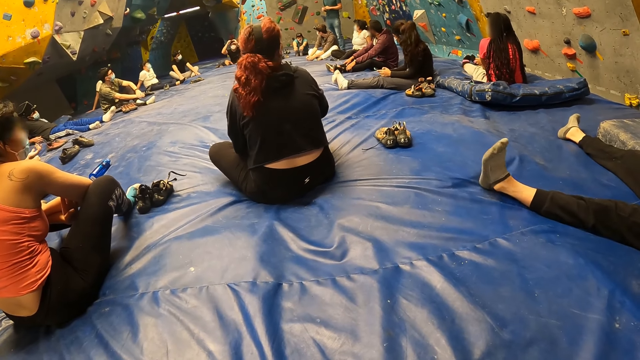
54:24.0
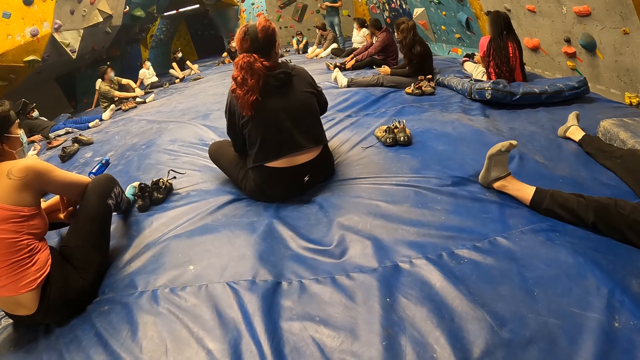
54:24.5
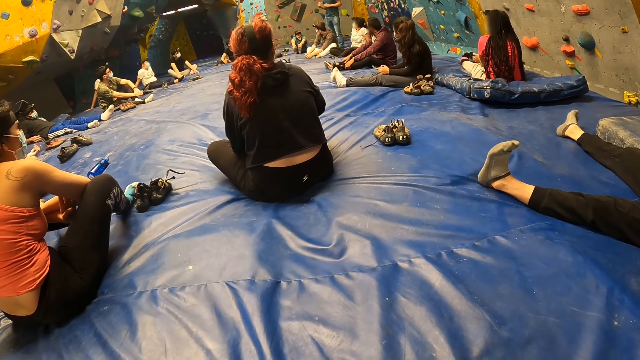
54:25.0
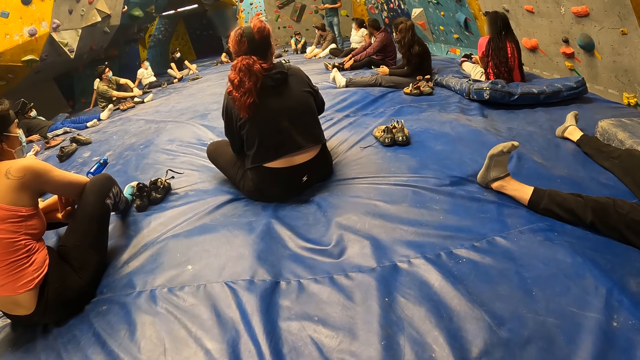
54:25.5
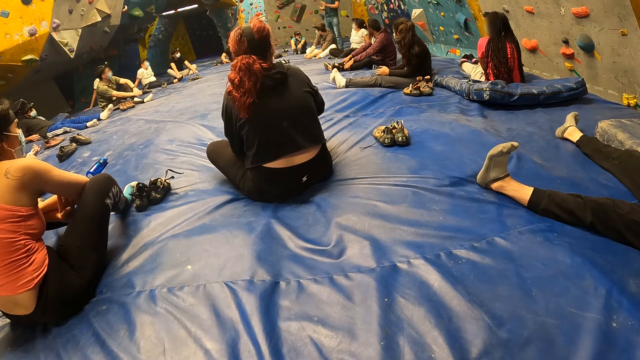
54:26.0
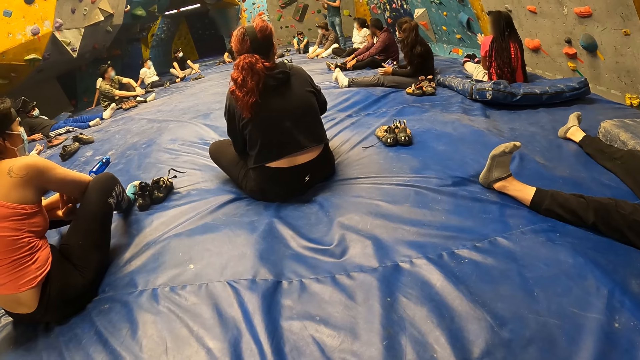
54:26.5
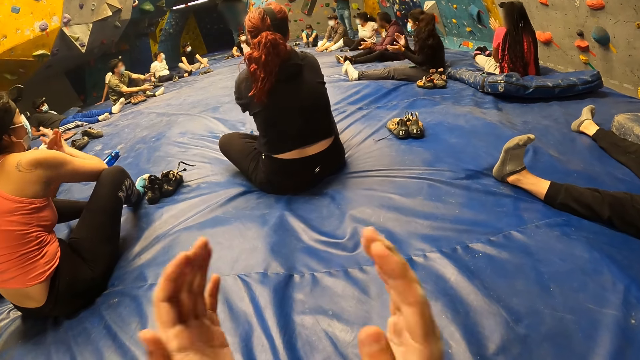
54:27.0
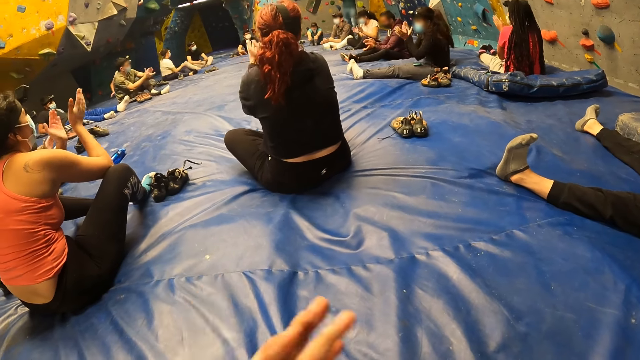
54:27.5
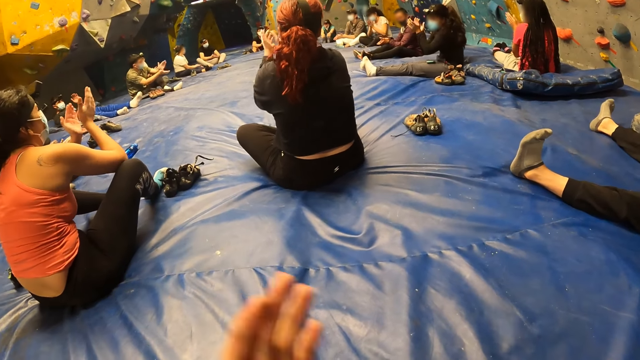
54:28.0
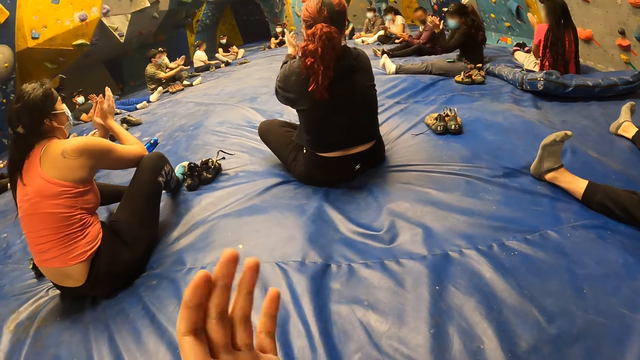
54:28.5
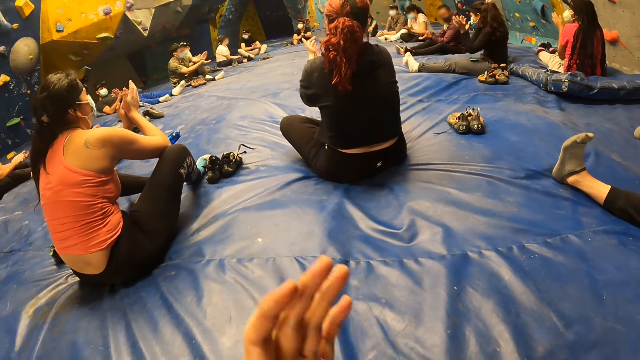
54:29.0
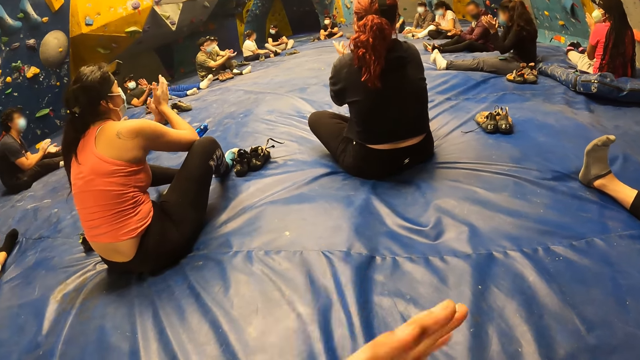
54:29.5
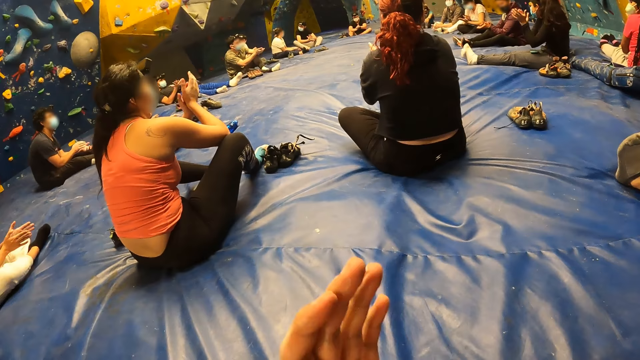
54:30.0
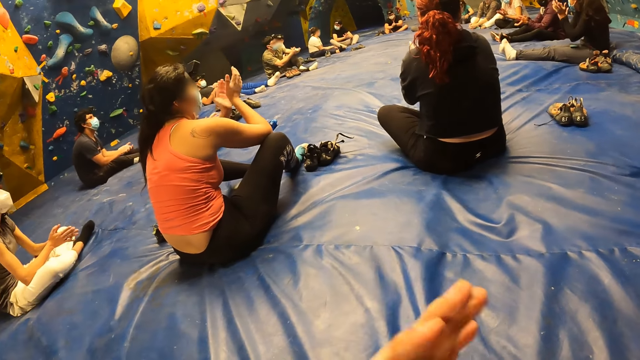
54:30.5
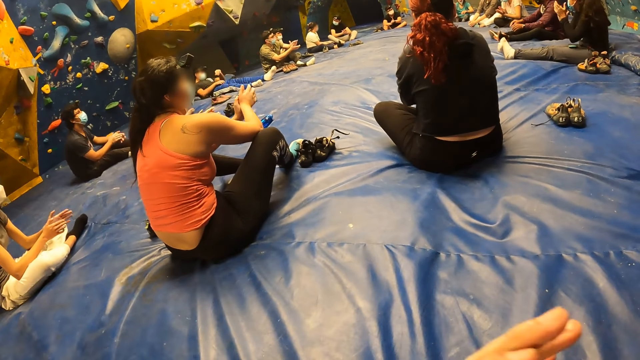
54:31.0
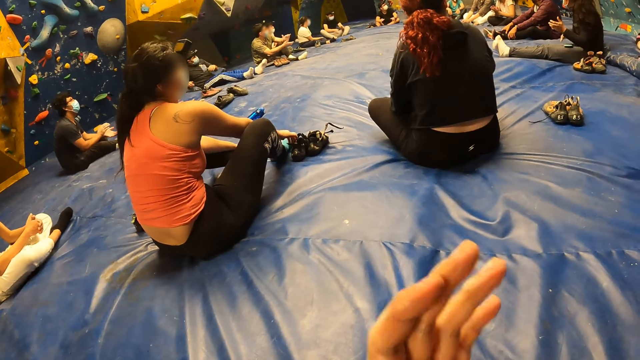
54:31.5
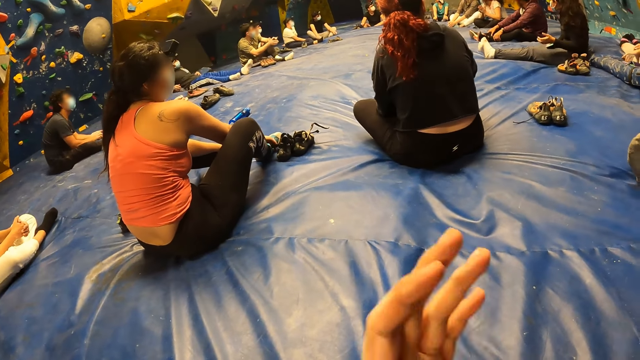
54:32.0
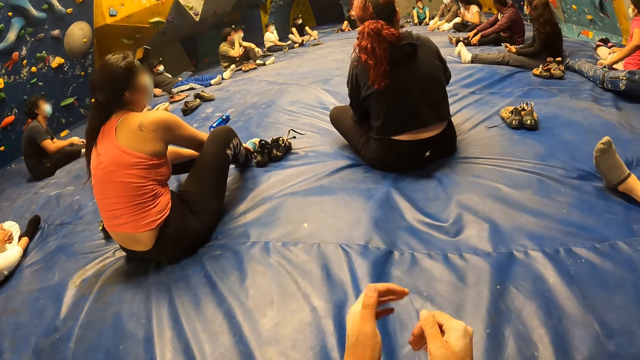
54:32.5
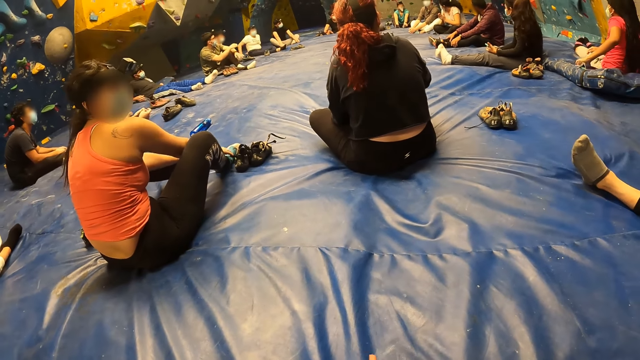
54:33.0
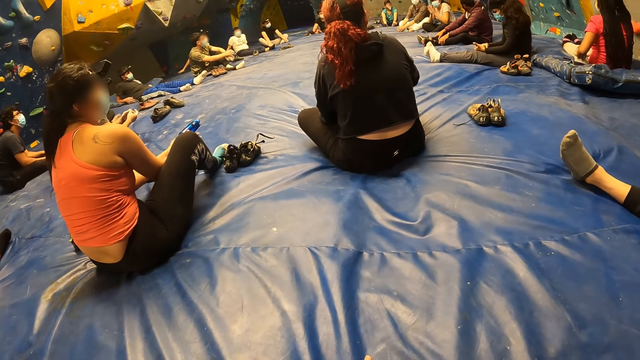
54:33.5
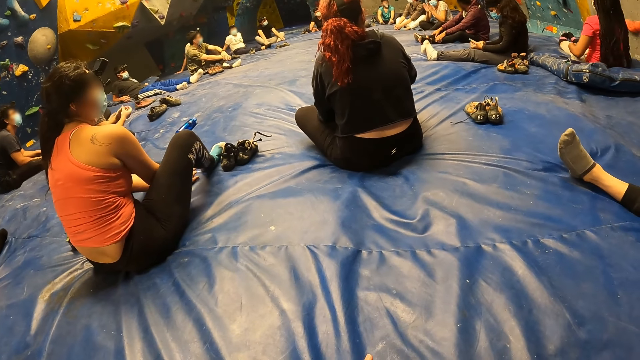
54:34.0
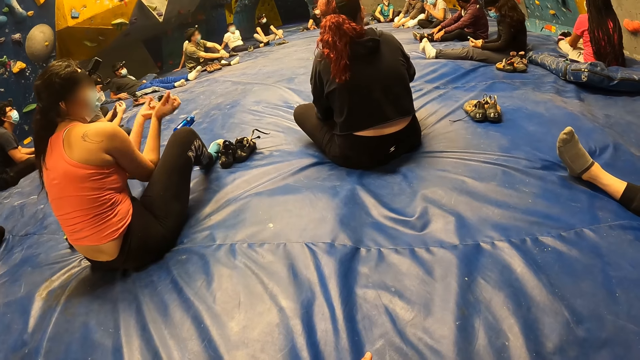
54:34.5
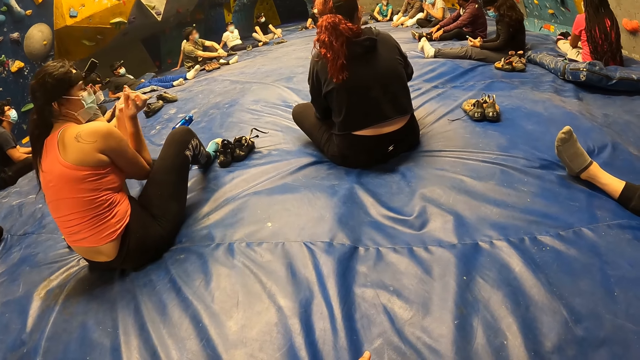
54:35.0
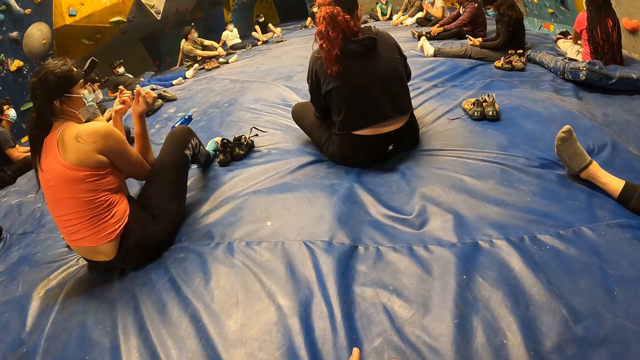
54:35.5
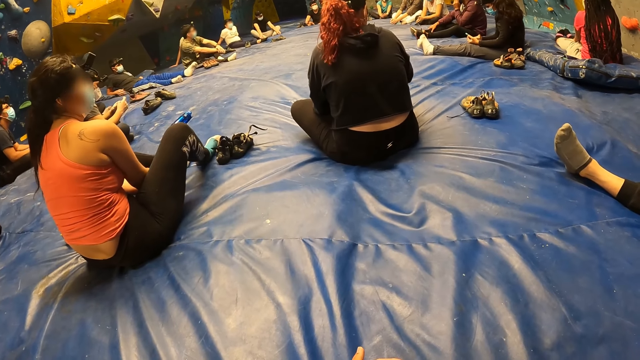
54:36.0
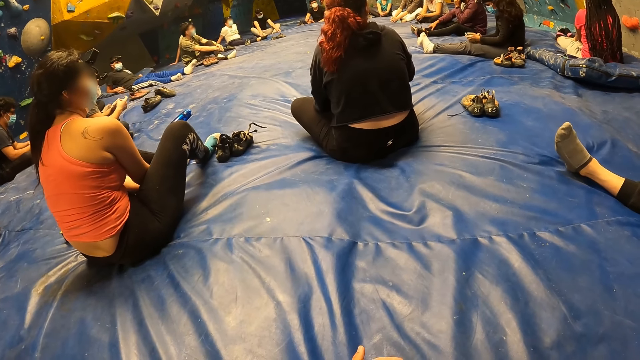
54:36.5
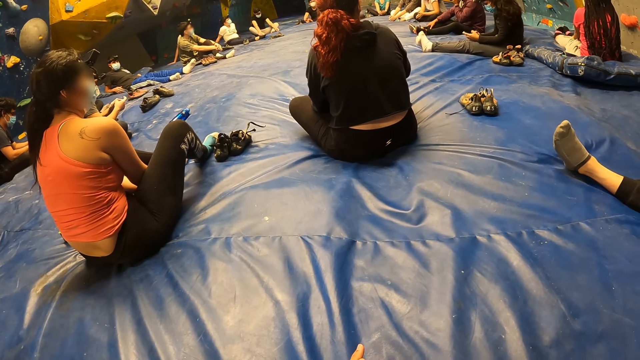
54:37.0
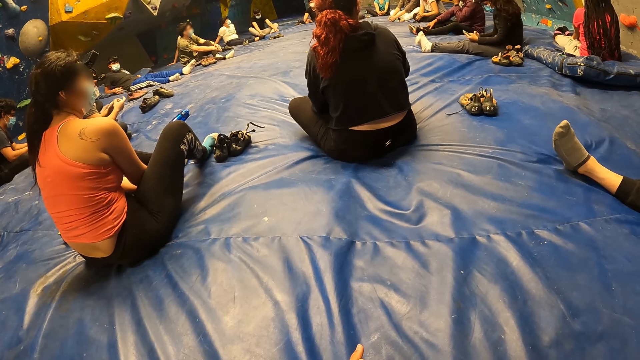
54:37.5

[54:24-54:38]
The camera wearer claps his hands together with friends. He lifts both hands. He drops both hands. He looks around.

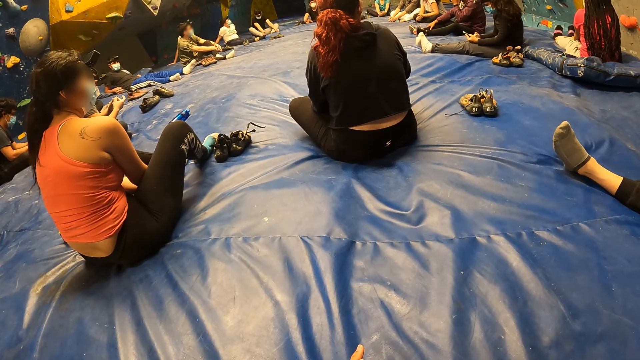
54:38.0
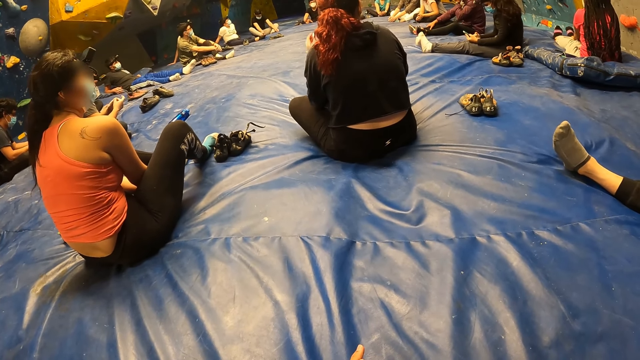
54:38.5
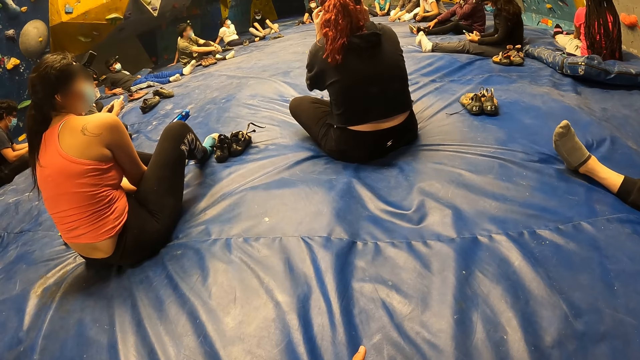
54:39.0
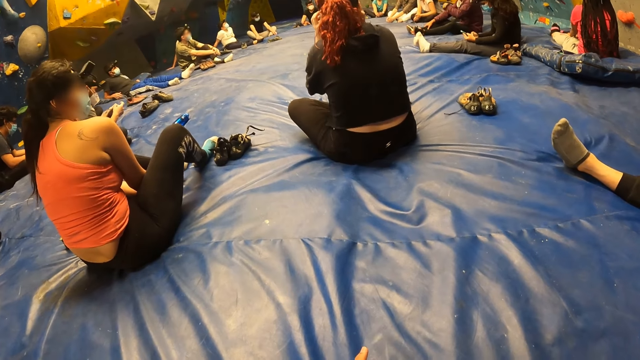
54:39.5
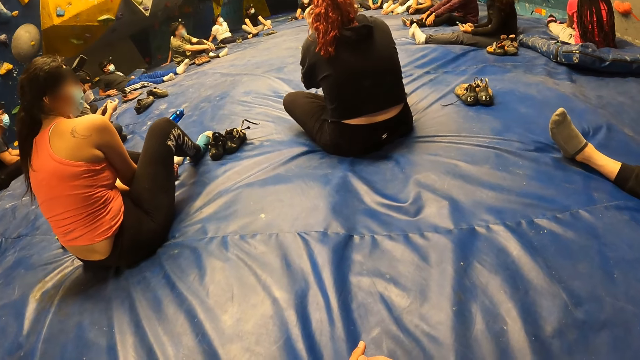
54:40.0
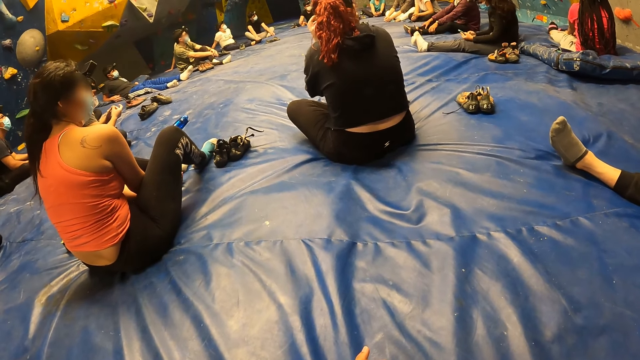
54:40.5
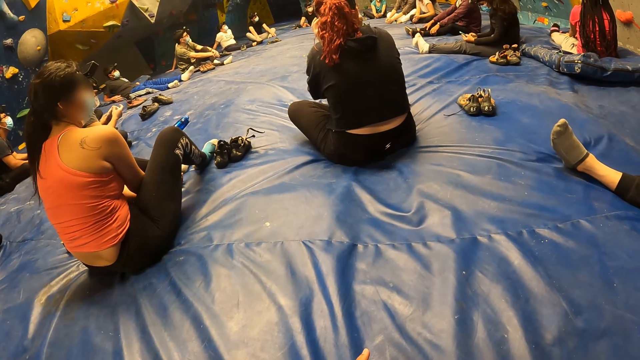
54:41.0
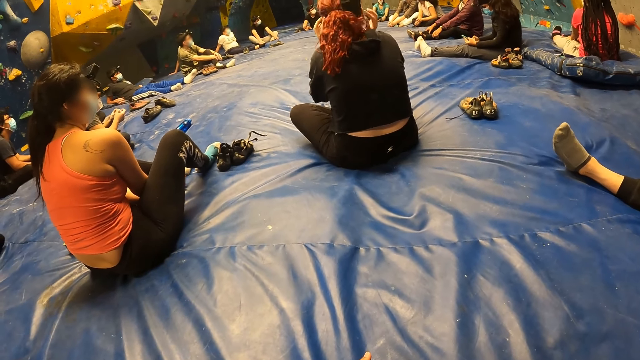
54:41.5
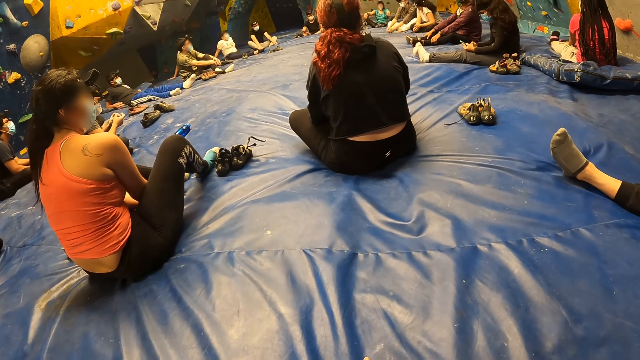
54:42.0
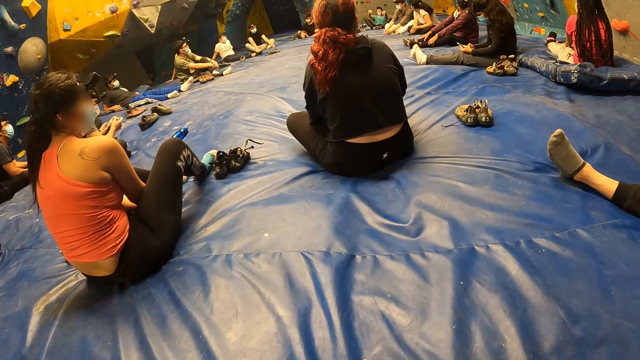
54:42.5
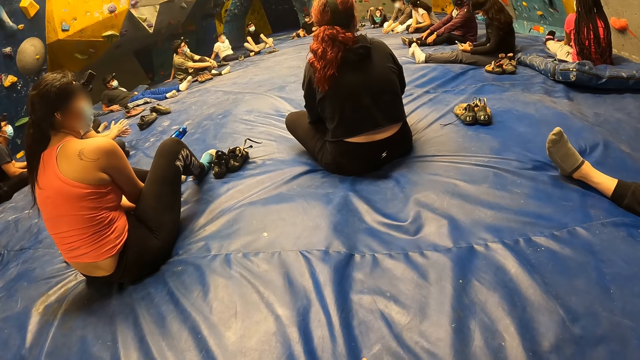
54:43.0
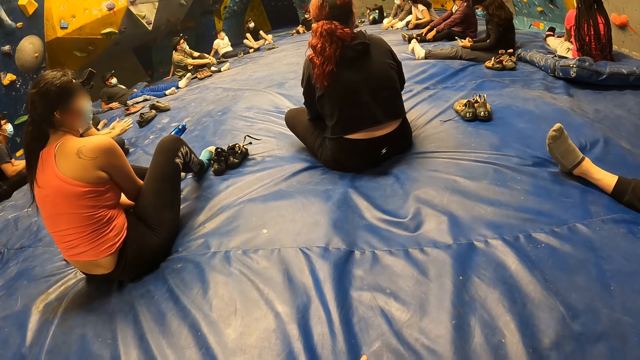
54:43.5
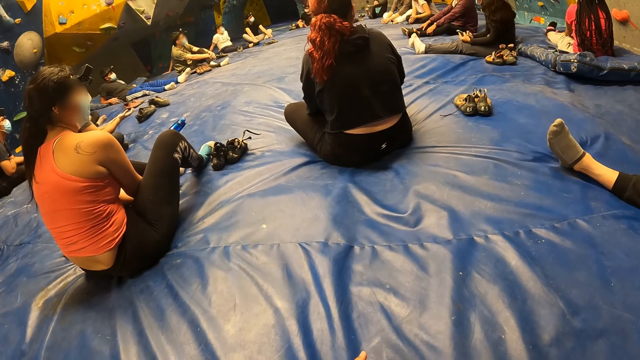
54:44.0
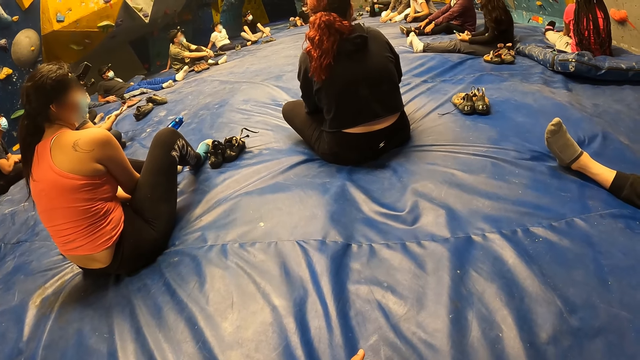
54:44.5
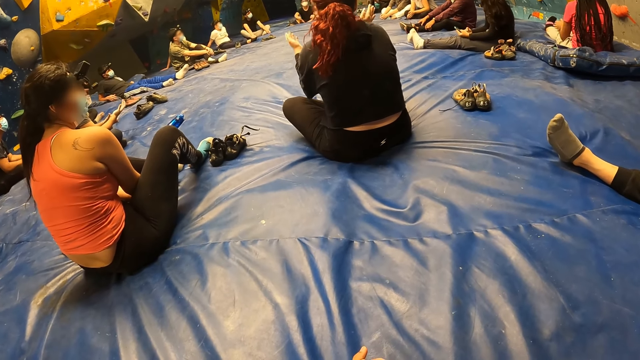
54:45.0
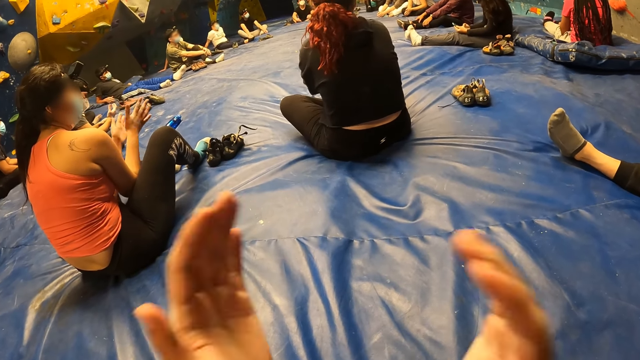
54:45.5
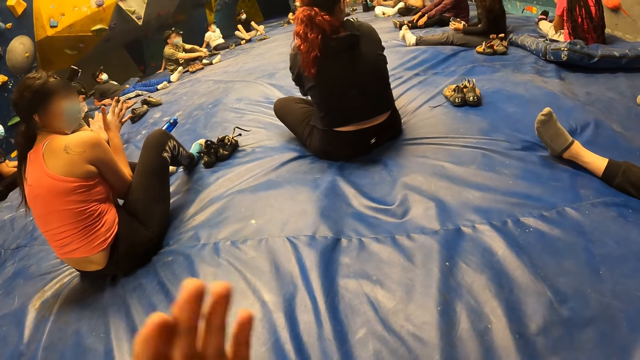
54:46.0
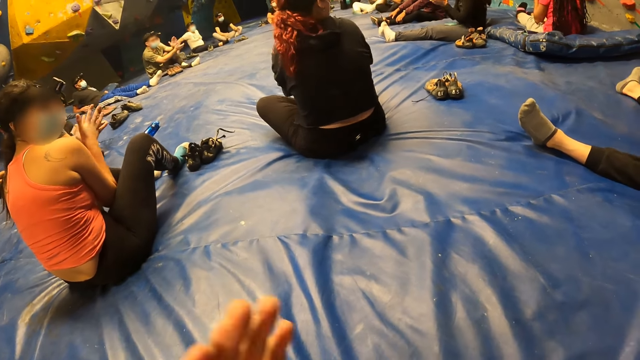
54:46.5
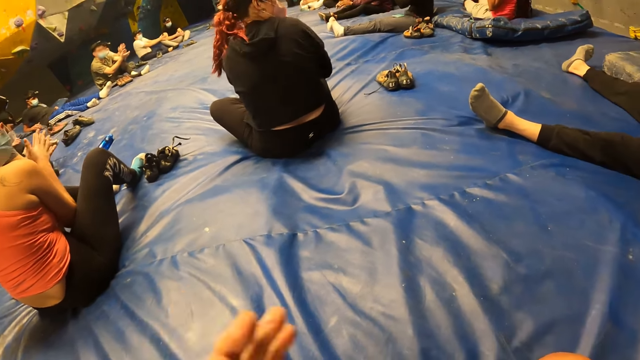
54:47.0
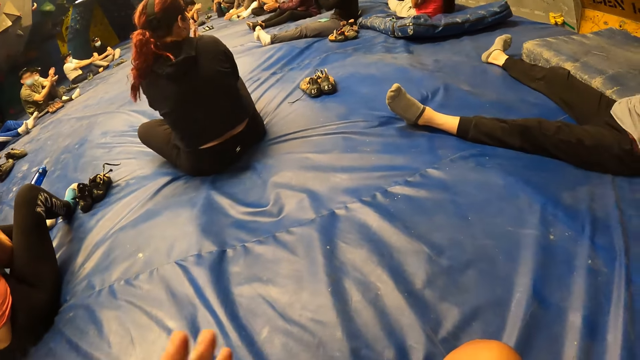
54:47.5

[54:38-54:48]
The camera wearer claps his hands together. He rubs both hands together.
